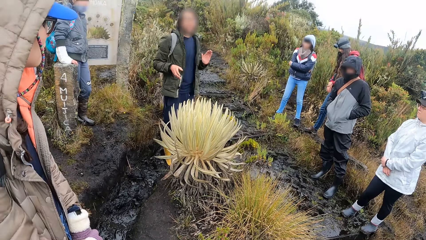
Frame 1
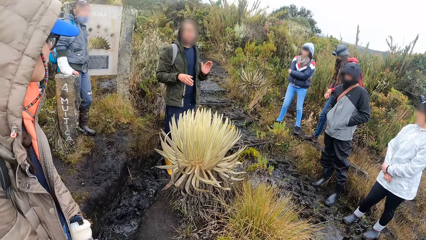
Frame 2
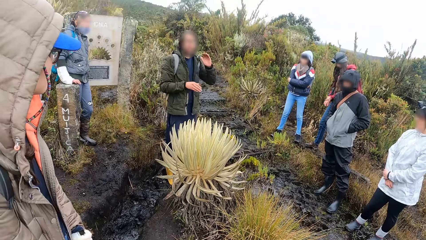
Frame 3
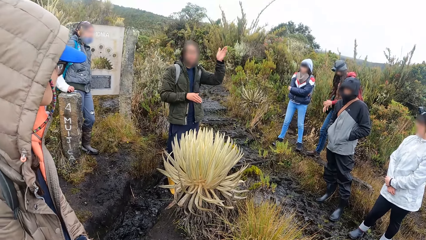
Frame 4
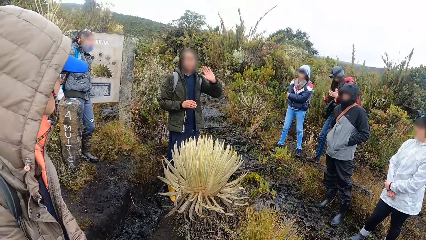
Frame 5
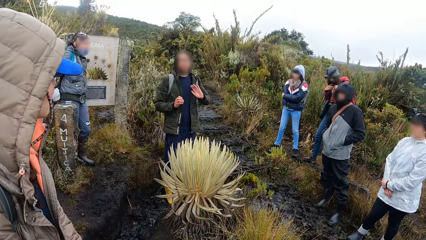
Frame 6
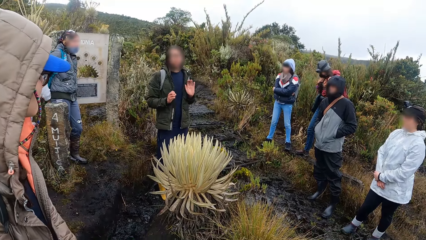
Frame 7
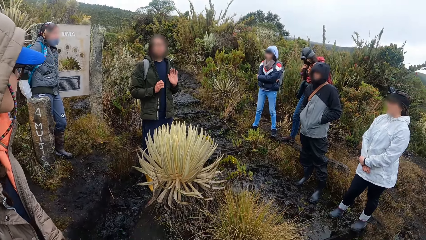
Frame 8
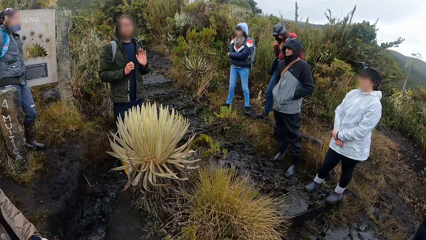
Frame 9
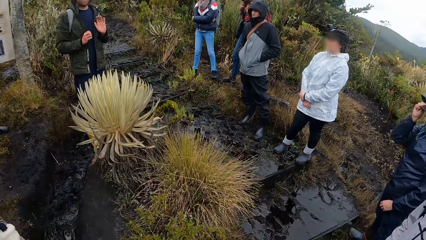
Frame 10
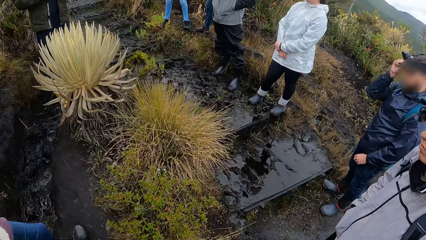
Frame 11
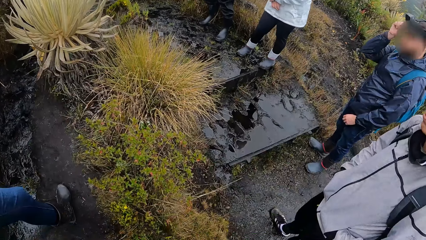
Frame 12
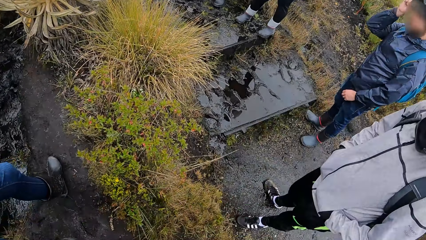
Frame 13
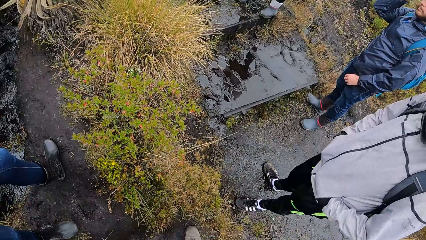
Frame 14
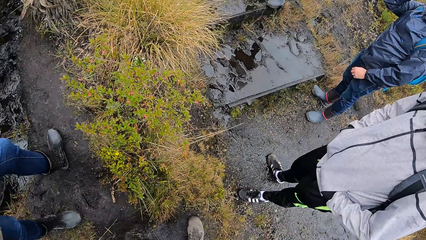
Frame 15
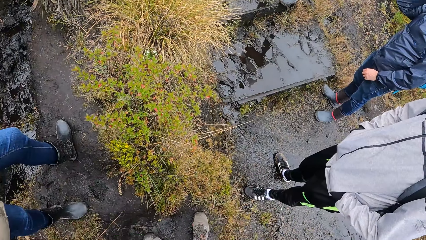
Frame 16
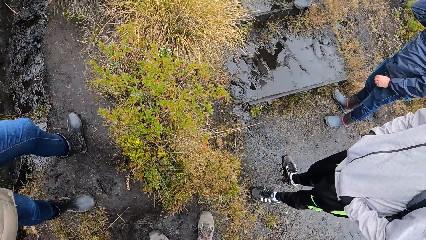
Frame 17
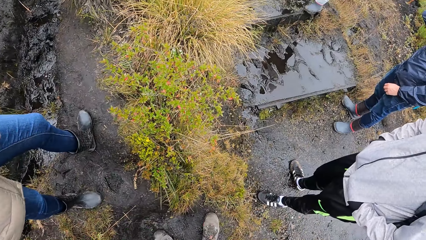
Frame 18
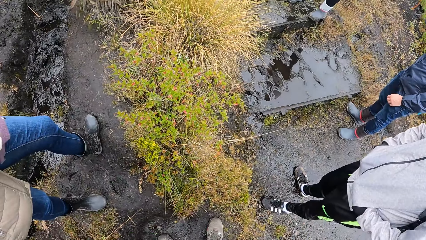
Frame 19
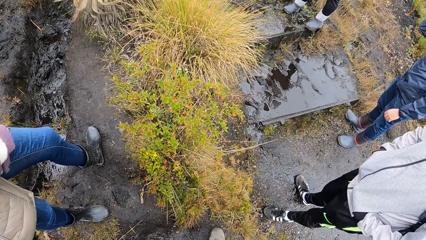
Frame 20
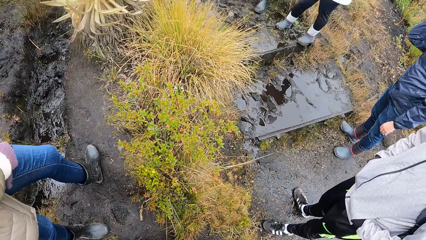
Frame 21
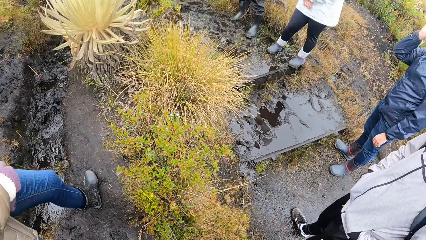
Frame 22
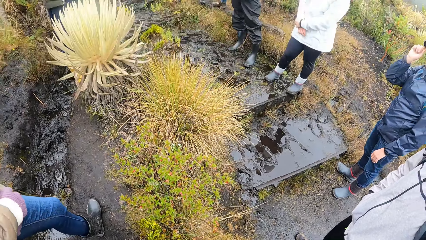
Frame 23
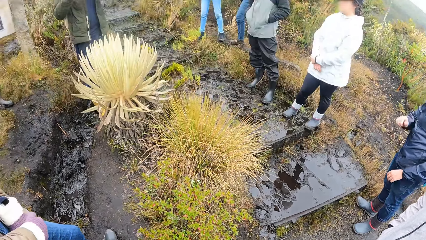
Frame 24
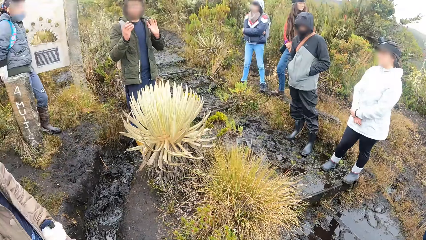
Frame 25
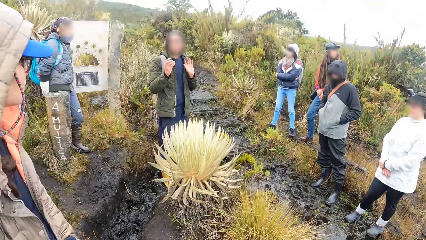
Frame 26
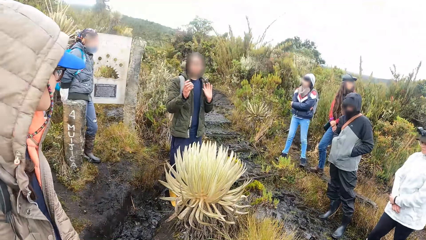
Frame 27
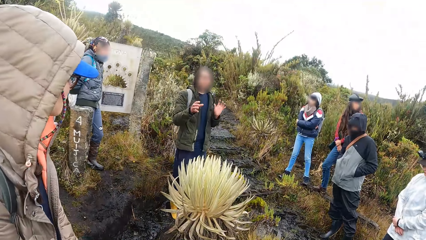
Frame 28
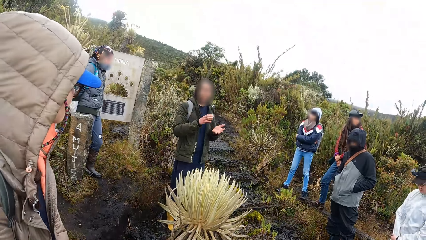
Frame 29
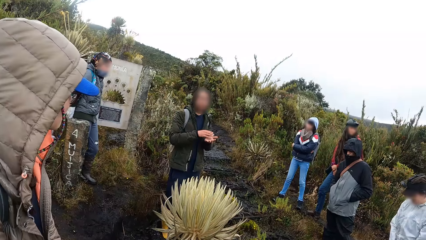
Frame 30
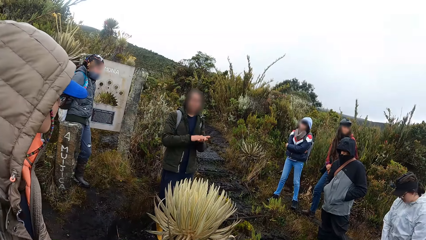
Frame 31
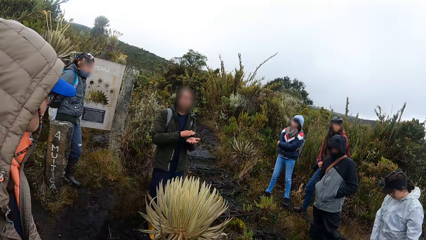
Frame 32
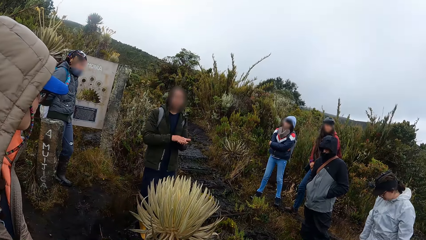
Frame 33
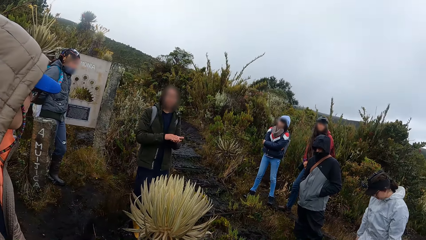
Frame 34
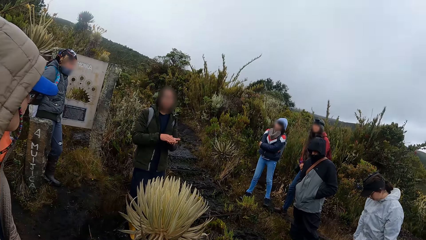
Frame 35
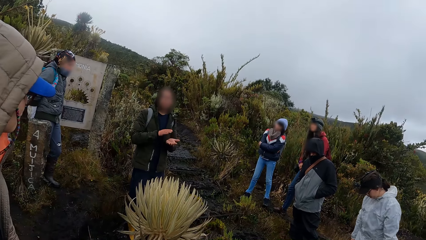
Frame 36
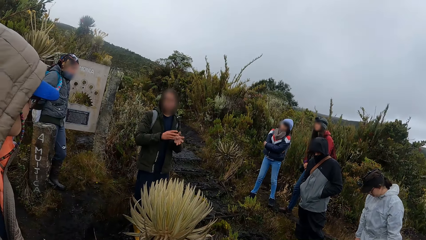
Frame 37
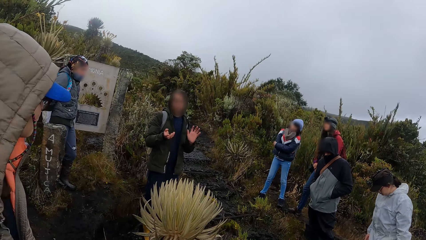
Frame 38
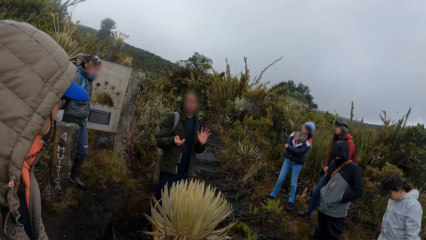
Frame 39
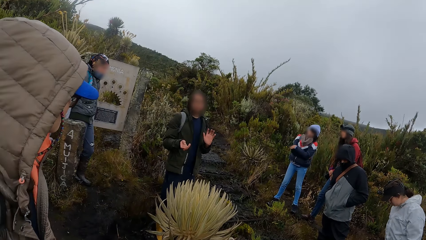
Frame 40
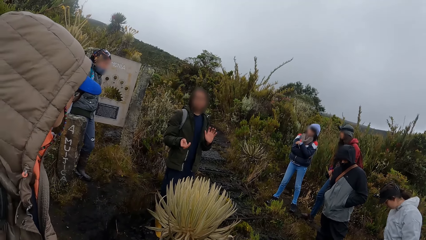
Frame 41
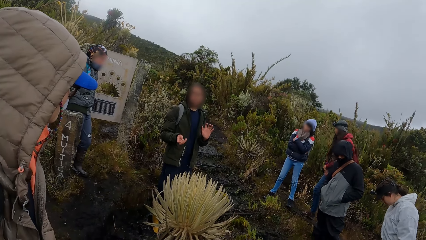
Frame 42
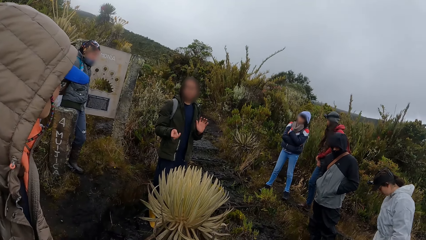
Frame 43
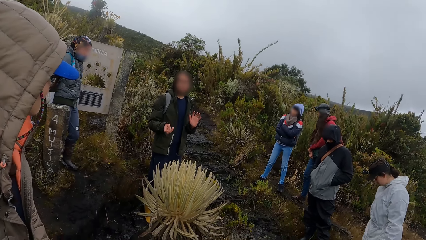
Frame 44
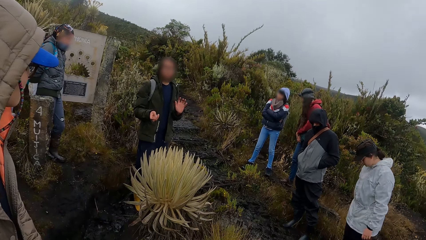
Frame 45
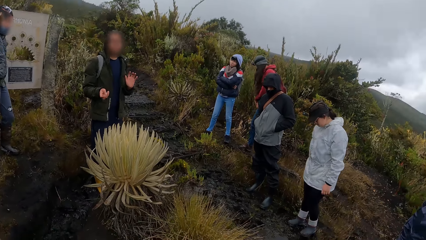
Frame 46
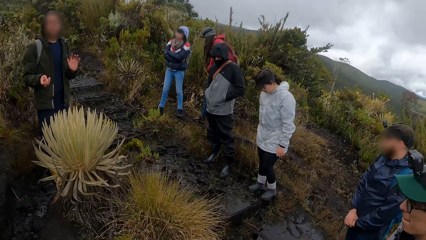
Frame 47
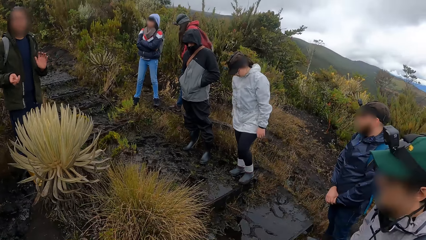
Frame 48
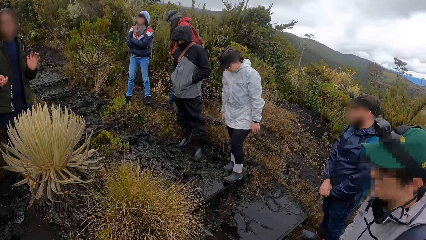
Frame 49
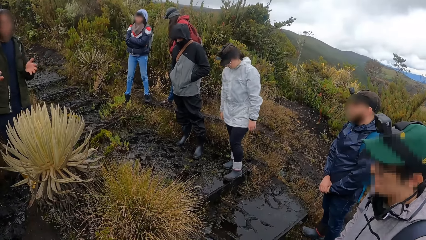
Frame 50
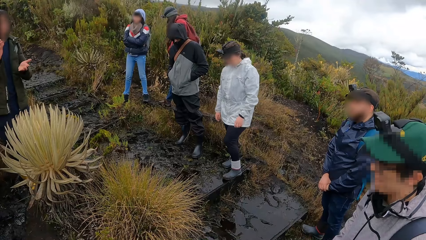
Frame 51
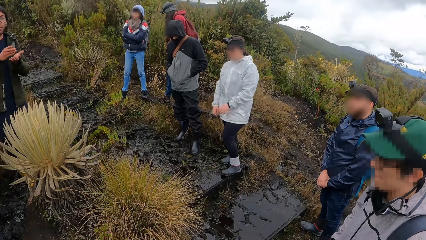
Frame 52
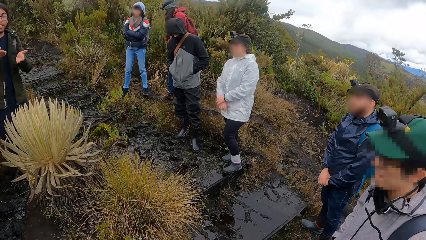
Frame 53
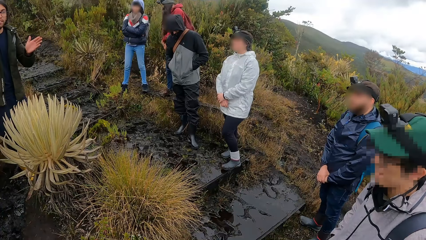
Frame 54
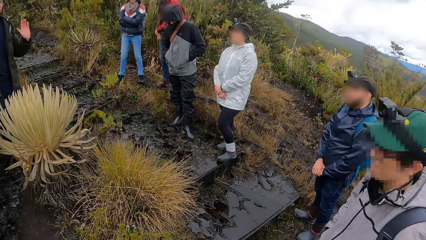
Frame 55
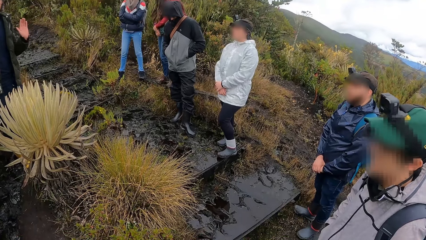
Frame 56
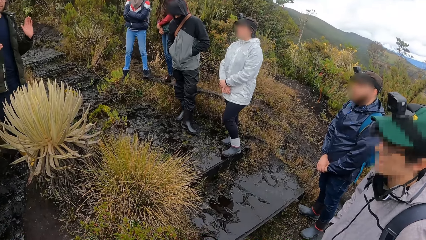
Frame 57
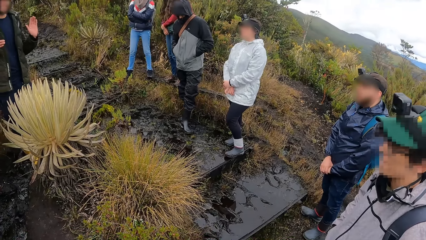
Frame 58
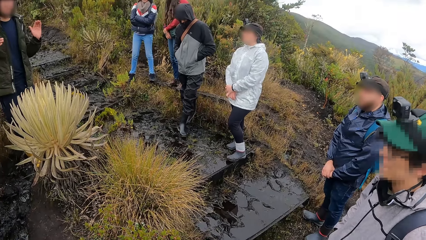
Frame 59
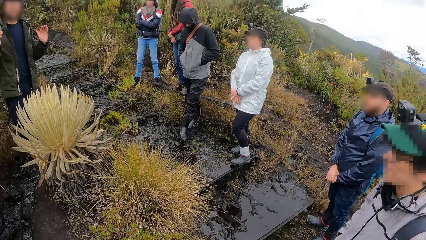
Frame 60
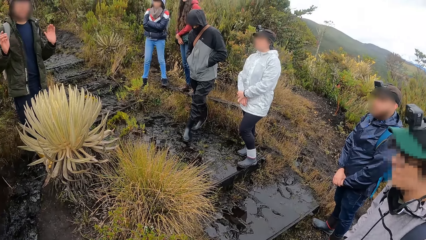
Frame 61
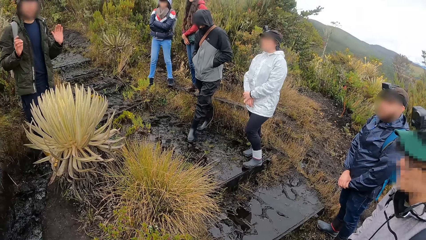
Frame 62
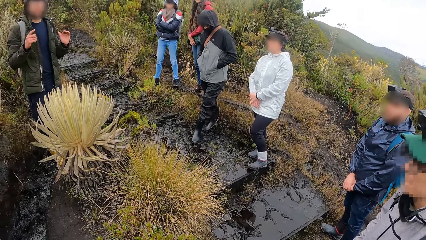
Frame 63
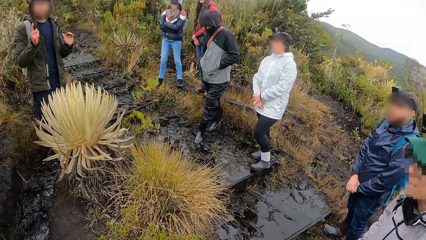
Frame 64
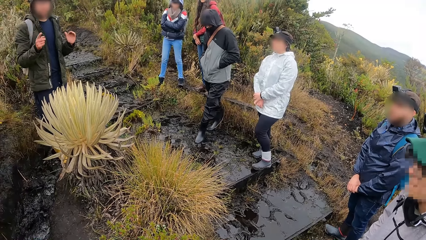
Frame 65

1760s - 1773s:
The camera wearer looks around the field. The man claps both hands. The woman gestures with her hands. The woman claps her hands. The woman gestures with her hands.

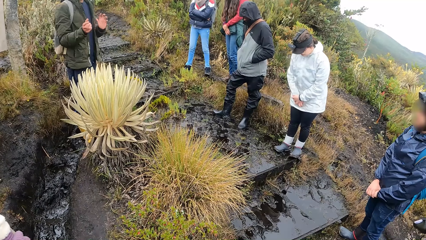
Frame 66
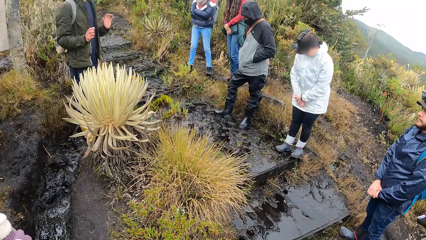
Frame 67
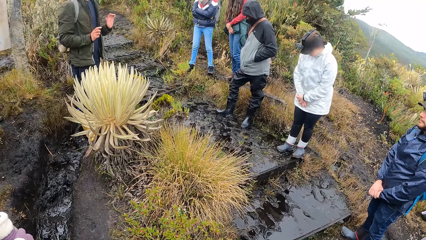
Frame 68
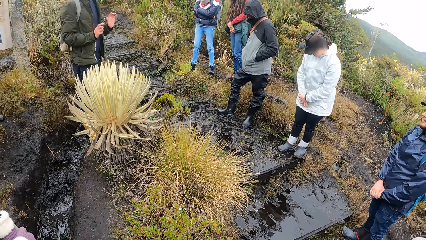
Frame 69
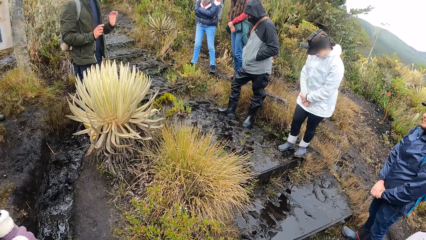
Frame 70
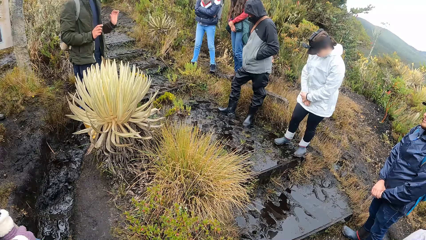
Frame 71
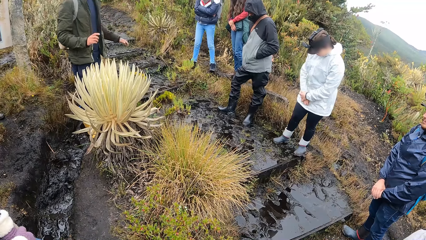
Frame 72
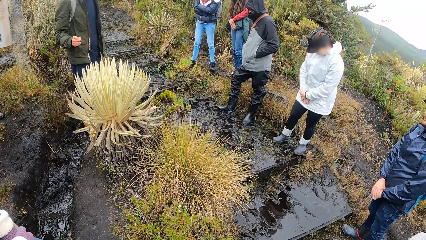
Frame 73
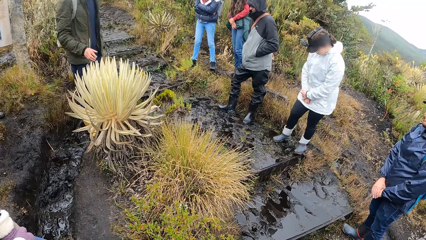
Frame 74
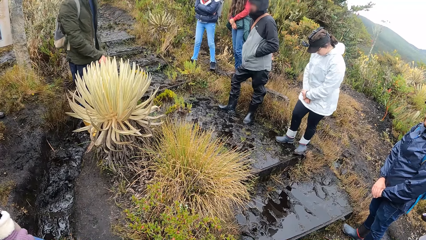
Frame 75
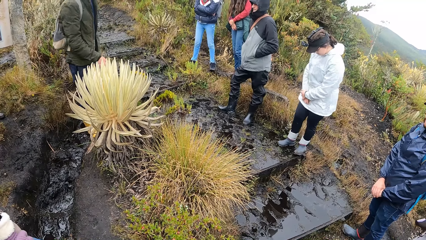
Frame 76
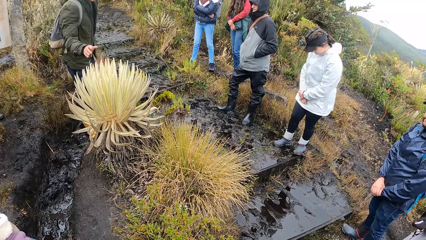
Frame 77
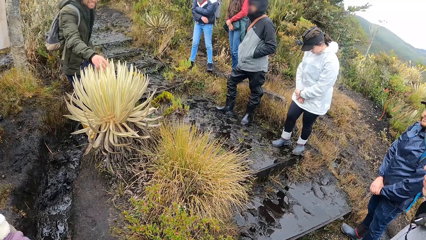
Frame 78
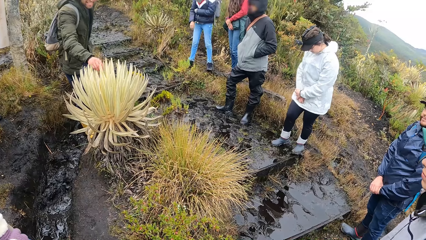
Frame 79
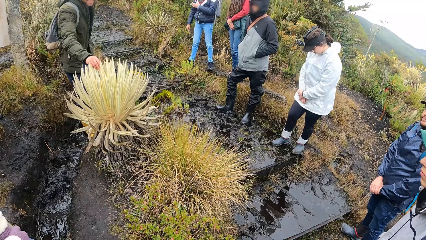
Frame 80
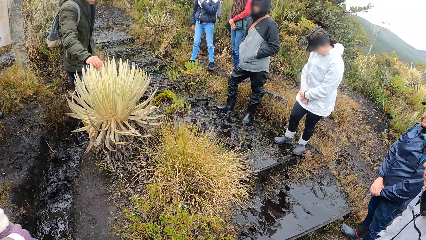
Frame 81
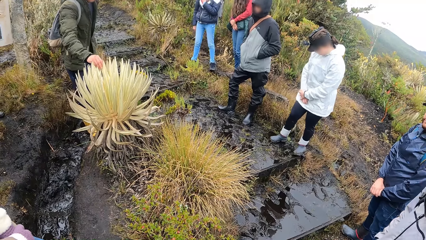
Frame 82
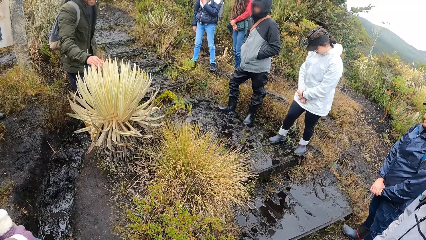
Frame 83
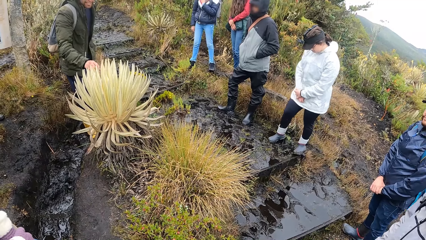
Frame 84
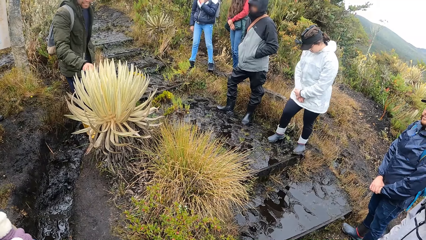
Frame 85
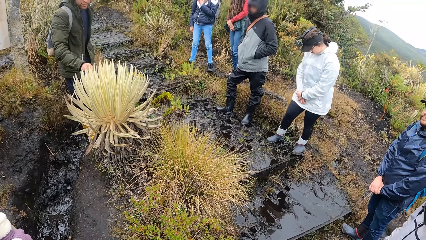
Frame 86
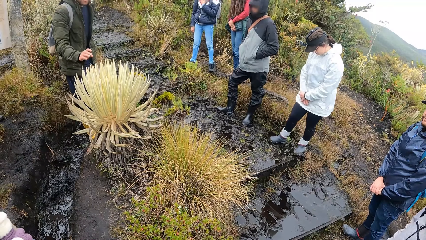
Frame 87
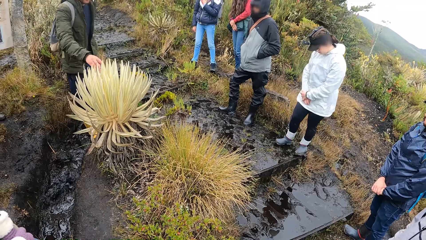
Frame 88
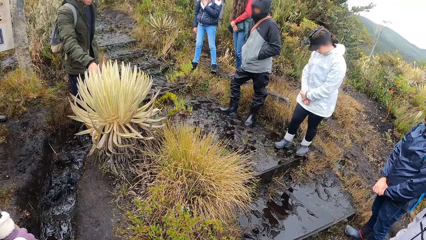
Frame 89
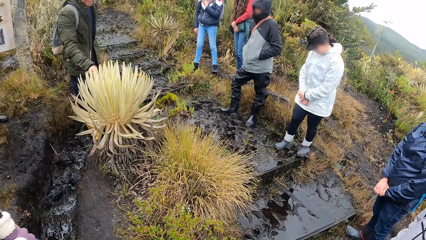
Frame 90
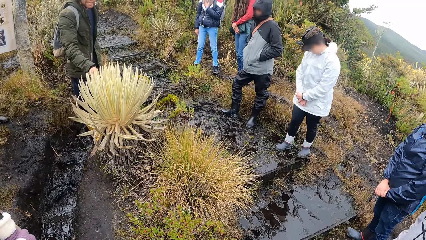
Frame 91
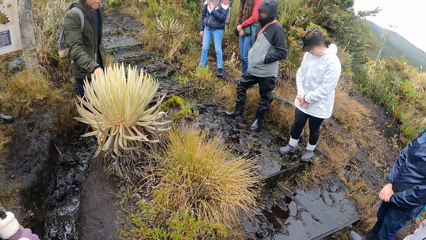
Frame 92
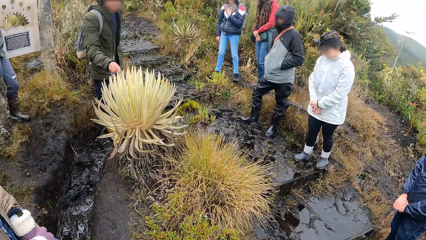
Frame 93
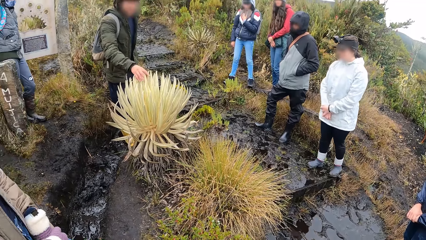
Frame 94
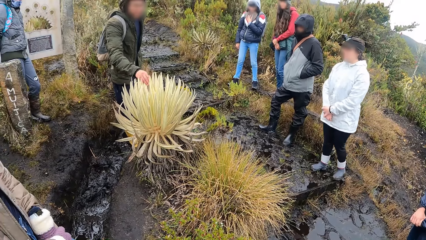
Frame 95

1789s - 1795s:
The man touches the sea anemone with his right hand. The woman holds the sisal leaves.
